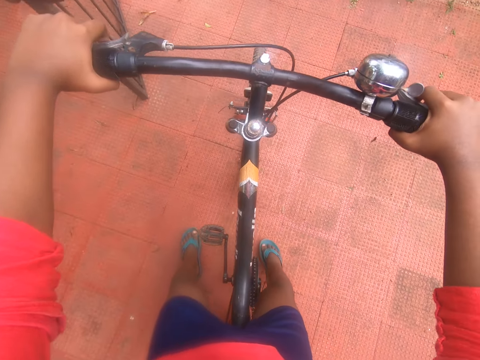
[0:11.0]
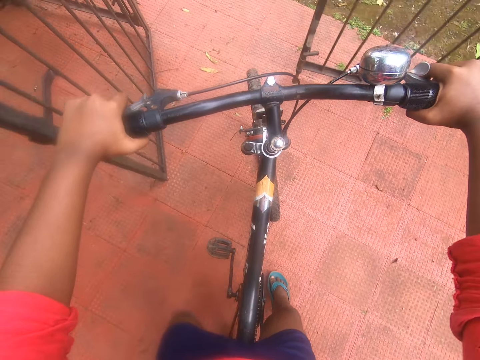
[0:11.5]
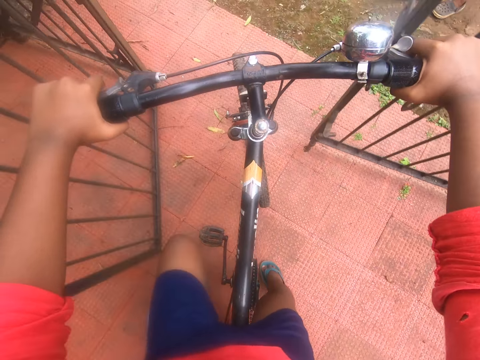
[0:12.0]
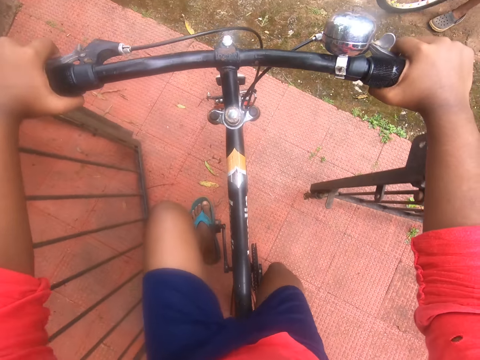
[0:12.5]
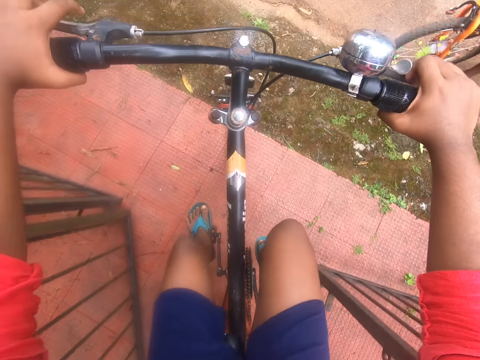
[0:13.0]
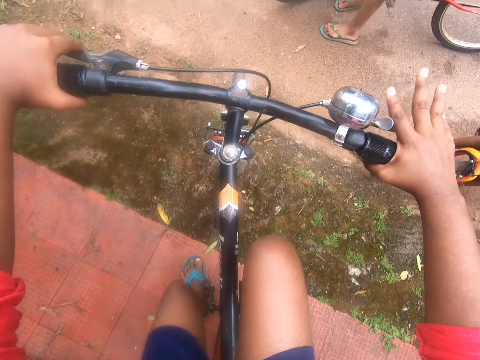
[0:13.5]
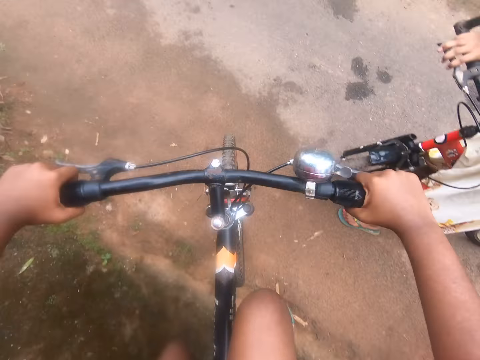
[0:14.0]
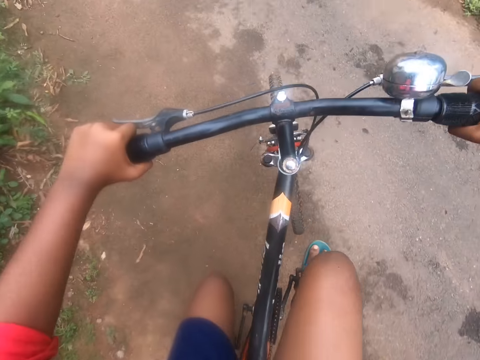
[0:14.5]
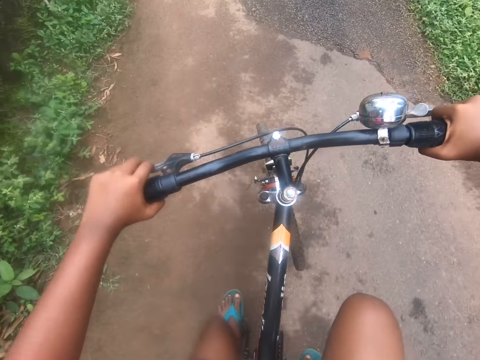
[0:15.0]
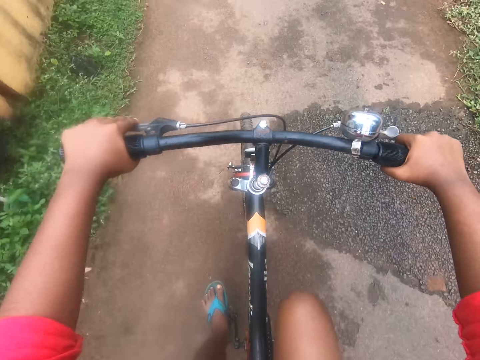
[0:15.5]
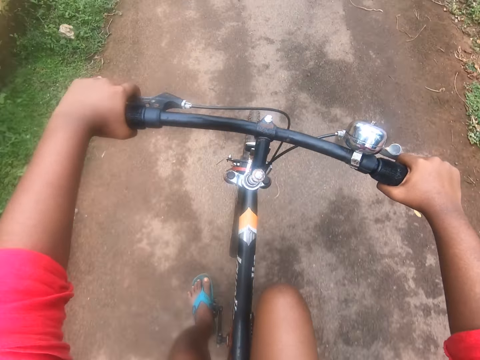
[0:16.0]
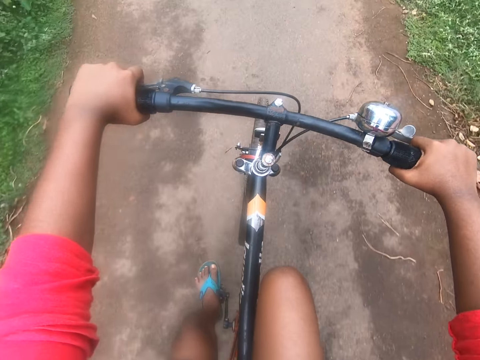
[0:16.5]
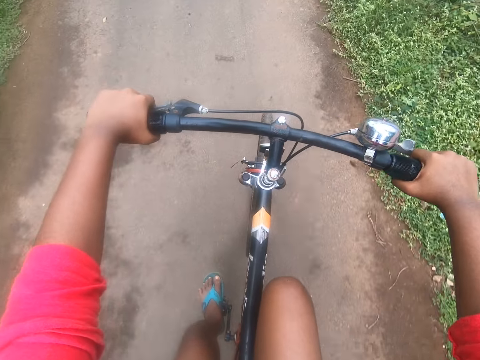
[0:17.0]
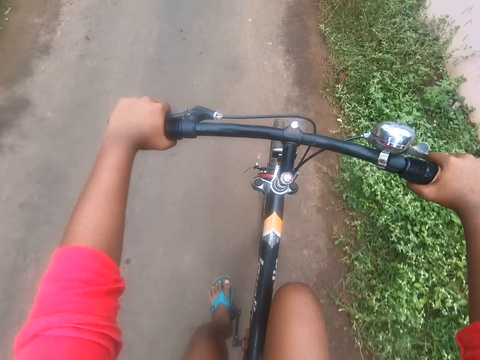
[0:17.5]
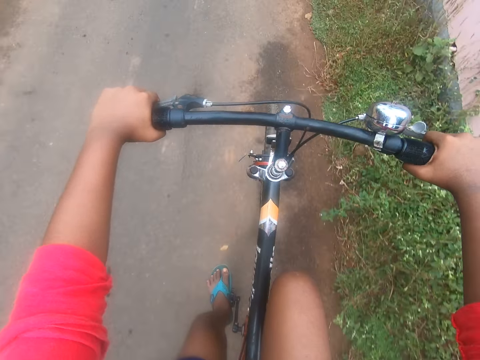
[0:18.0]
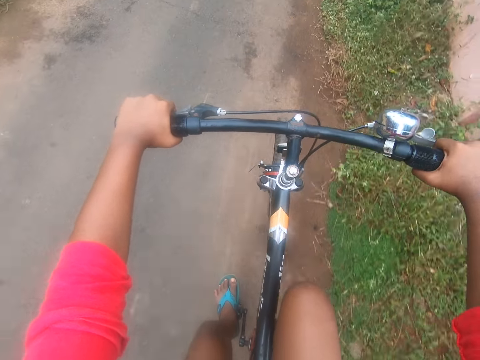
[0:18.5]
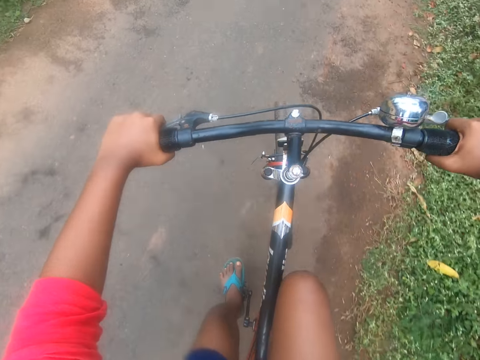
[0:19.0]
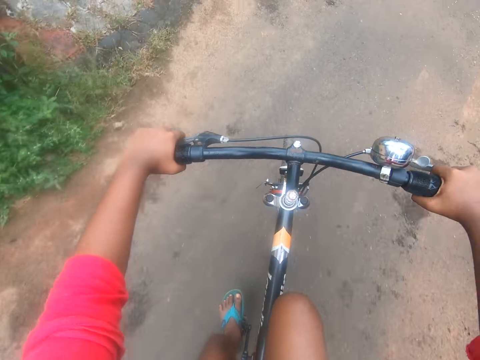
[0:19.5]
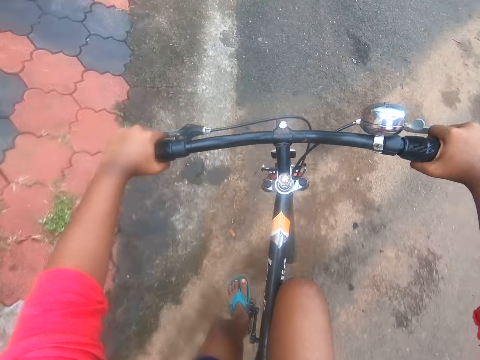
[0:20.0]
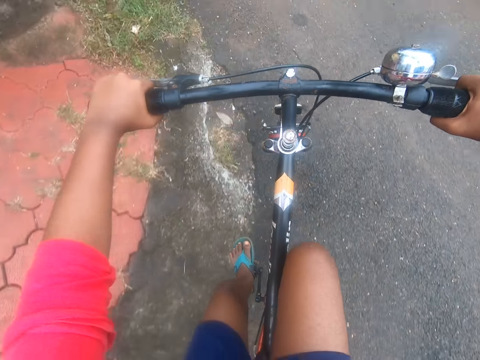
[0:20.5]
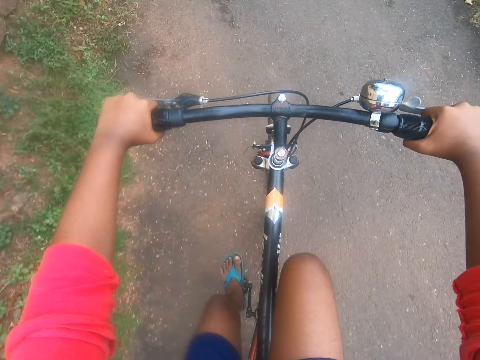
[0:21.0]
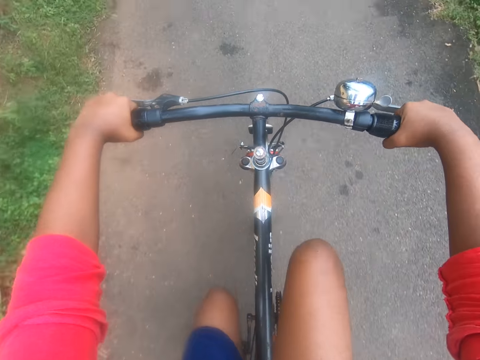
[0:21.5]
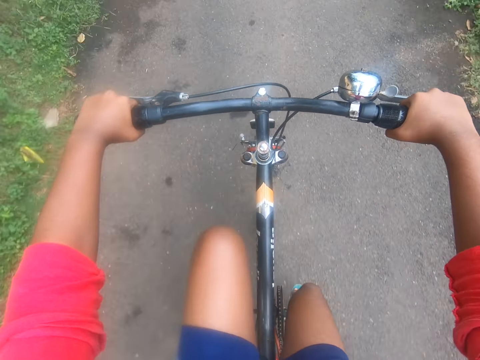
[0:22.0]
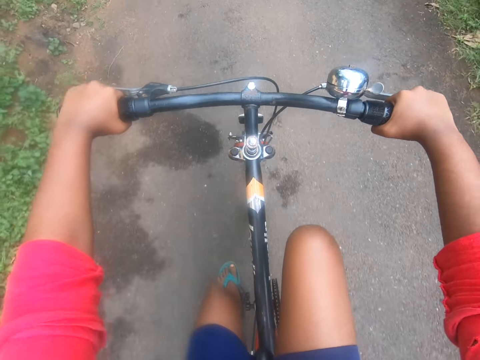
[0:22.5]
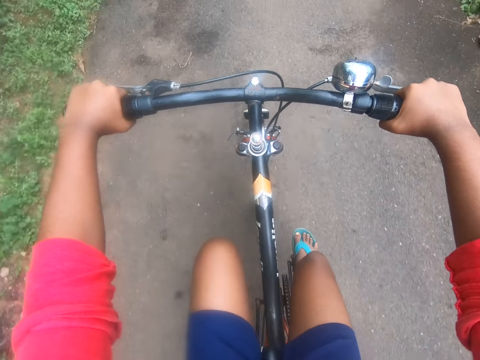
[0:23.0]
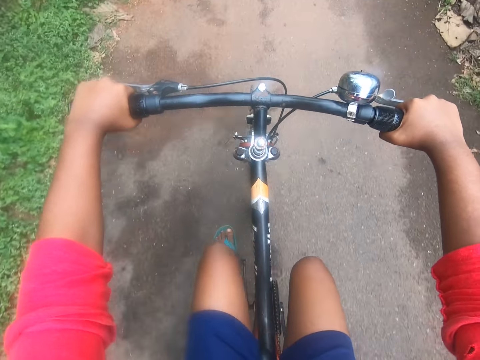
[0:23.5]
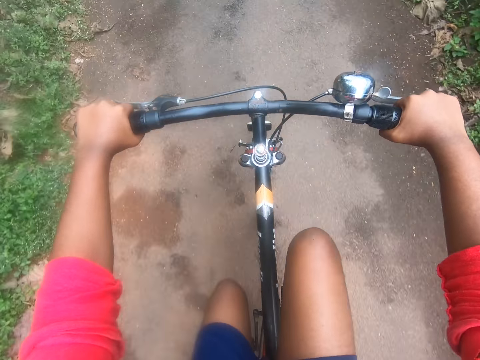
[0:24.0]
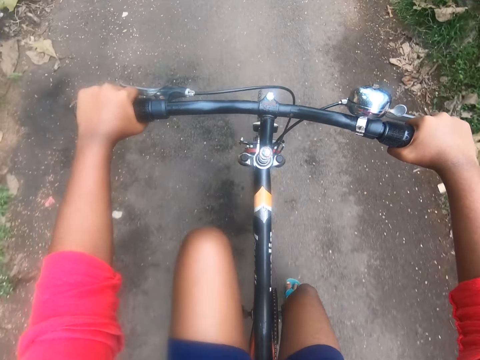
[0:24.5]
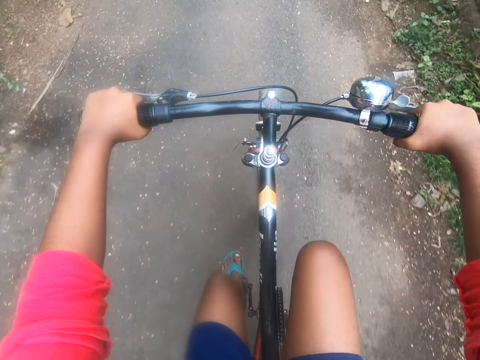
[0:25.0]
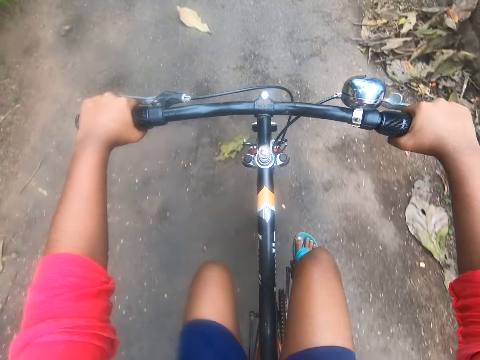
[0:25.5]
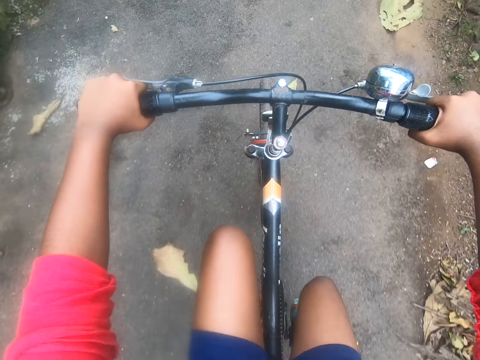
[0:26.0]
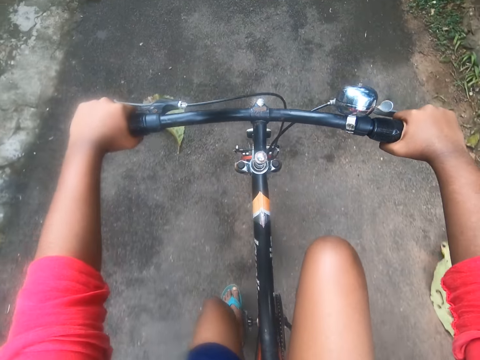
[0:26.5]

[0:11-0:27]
The camera wearer rides a bicycle out of a gated compound. They place the left foot on the left pedal and lift up the right foot. A person stands. A child converses with another child outside the gate. The camera wearer places the right foot on the right pedal and rides the bicycle down a tarred road. Another person stands. The first child and the other child park bicycles outside the gate. The camera wearer takes a left turning. They press the on button. They paddle the wheels with both legs. They make sounds with the mouth.

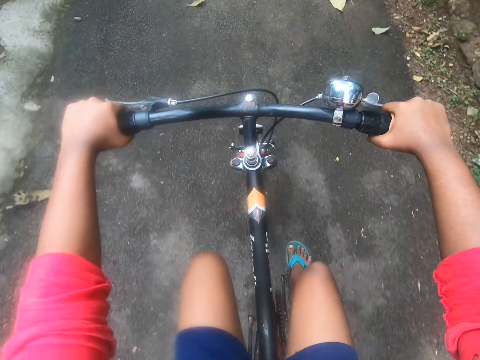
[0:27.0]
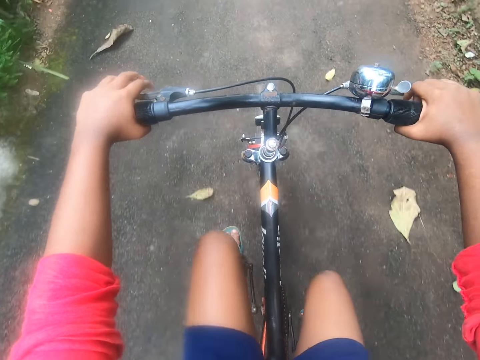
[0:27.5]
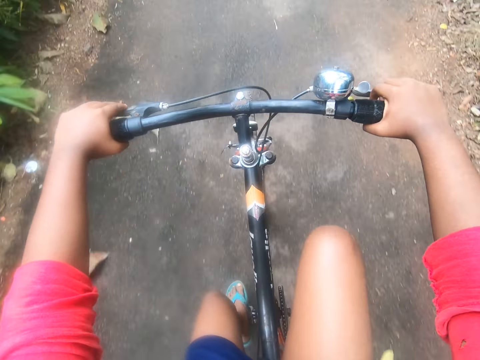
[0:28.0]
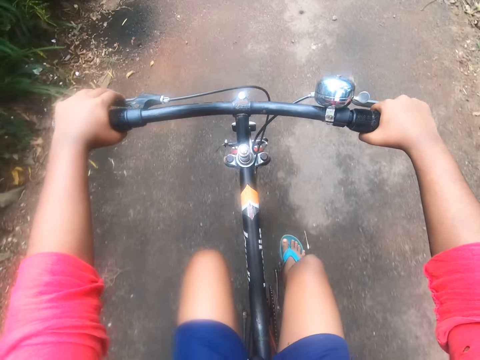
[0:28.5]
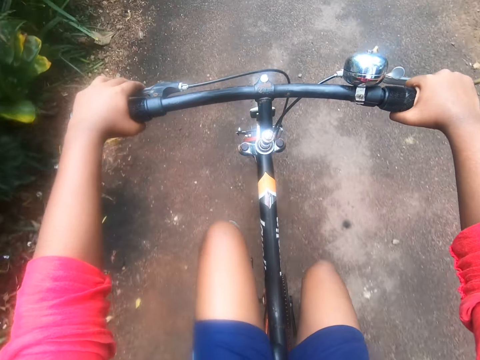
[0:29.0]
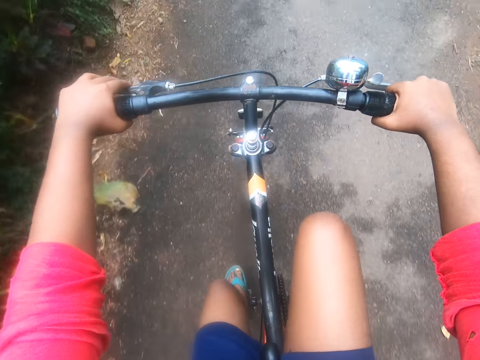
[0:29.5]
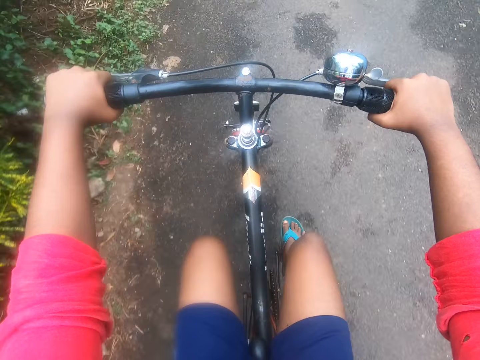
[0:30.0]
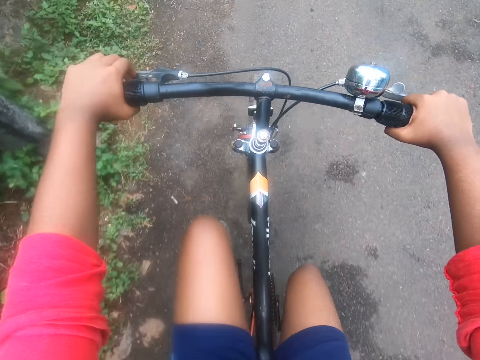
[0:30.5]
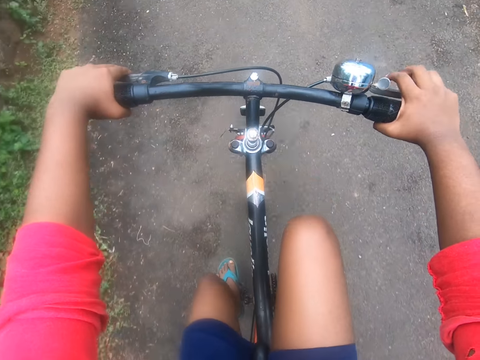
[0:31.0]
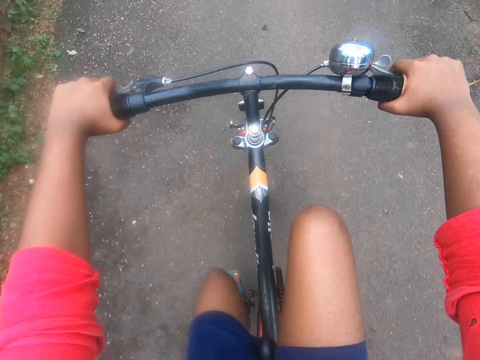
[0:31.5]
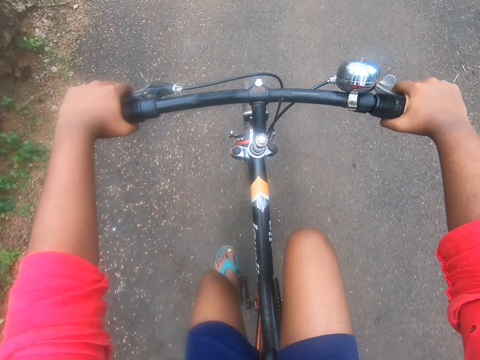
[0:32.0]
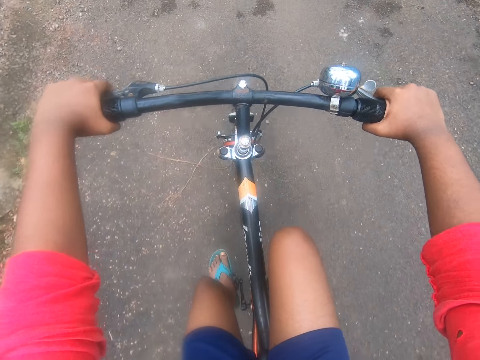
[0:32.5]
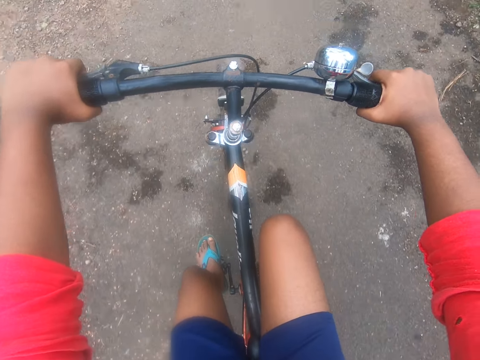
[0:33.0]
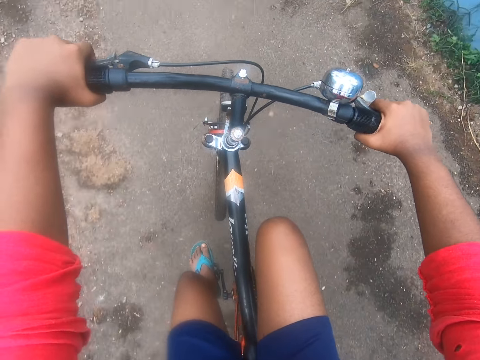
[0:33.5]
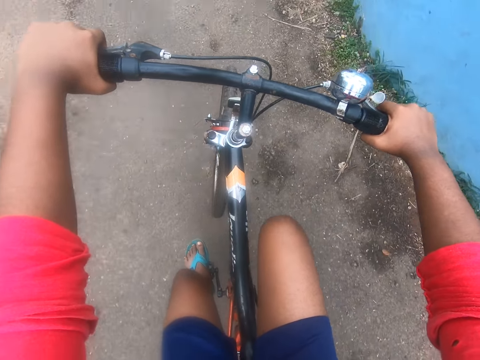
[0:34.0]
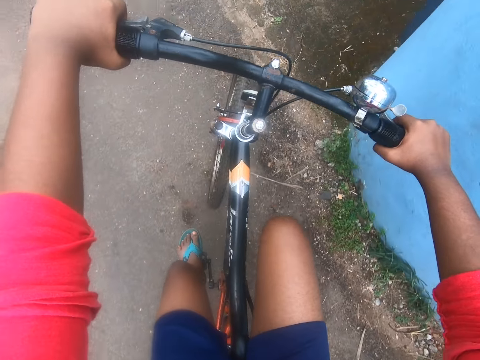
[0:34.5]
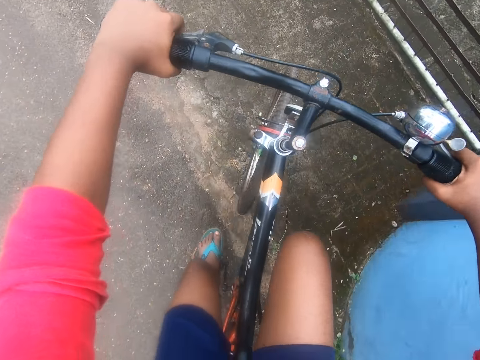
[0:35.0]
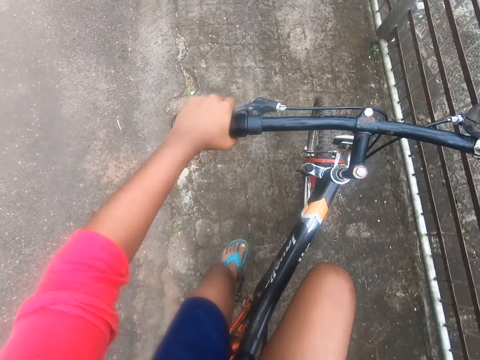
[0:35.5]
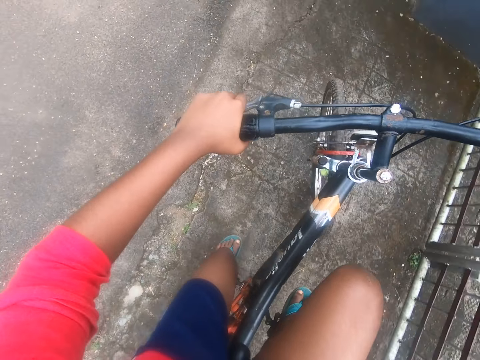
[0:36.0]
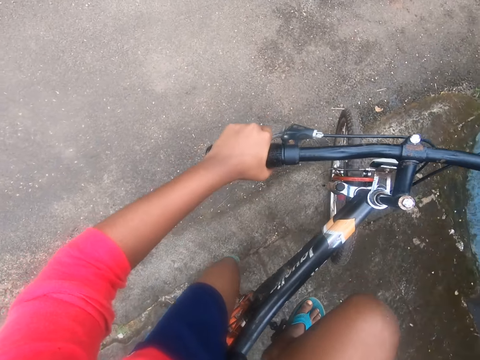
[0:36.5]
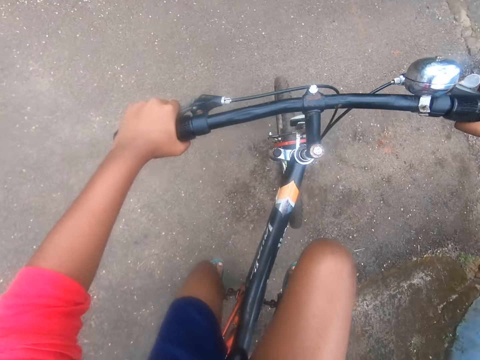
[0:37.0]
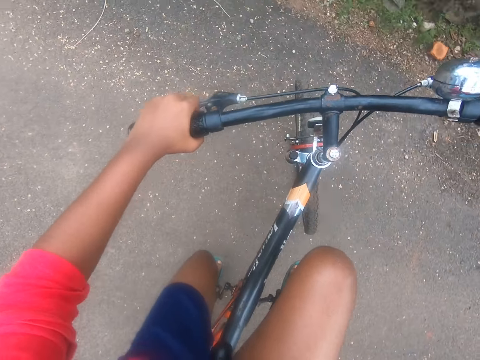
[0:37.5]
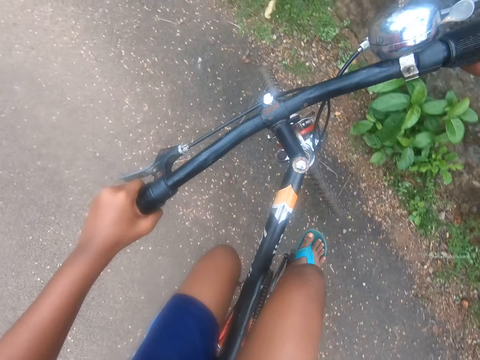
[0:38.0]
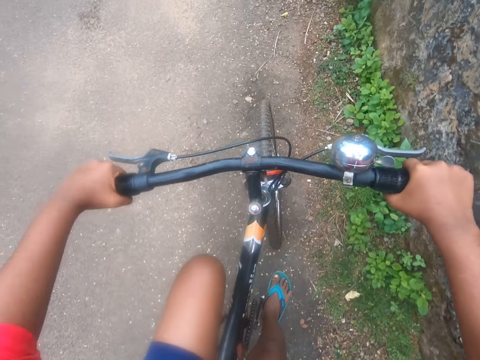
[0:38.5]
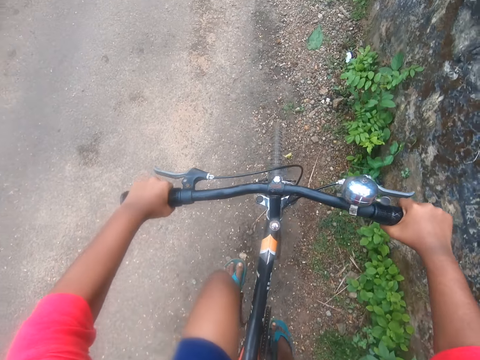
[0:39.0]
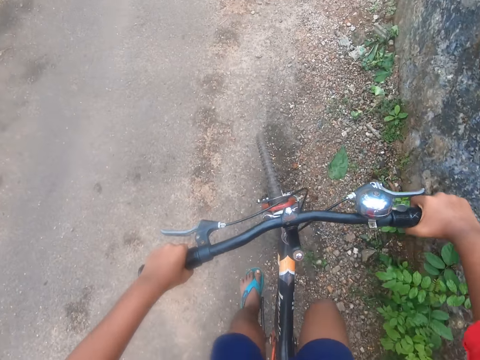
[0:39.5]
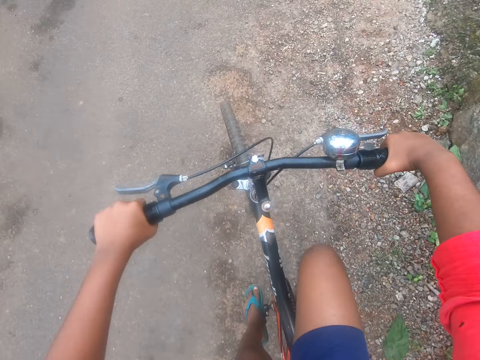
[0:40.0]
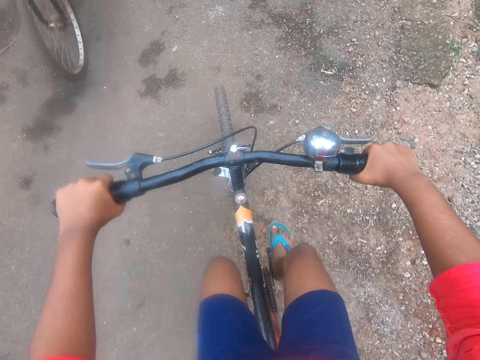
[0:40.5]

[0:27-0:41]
The camera wearer stops paddling the pedals. They hold down both feet on the pedals while riding. They take a U-turn with the bicycle. They ride the bicycle out of the road. They continue paddling the wheels of the bicycle while riding. A bicycle drives past the camera wearer's bicycle.
